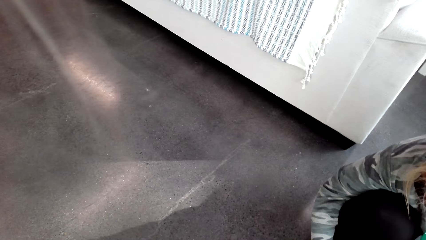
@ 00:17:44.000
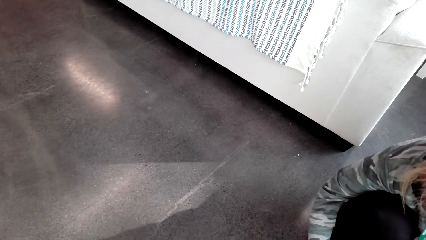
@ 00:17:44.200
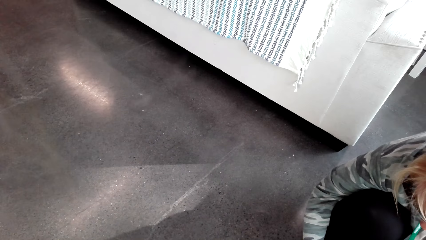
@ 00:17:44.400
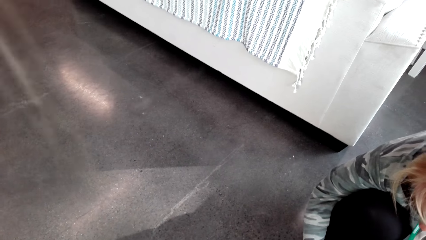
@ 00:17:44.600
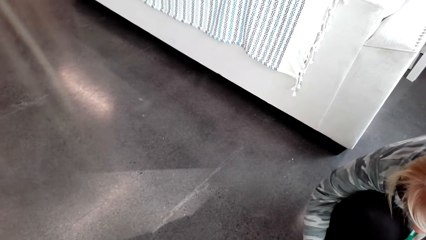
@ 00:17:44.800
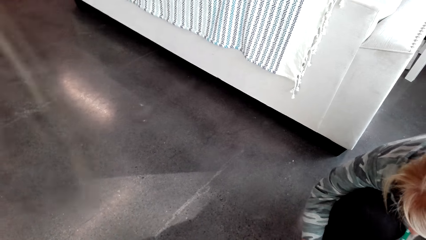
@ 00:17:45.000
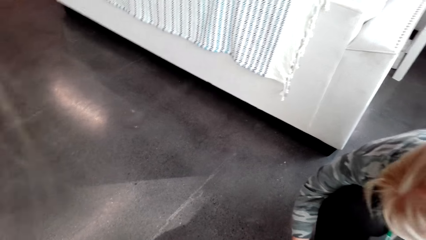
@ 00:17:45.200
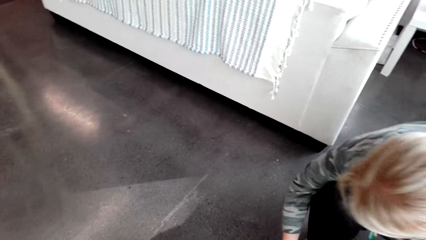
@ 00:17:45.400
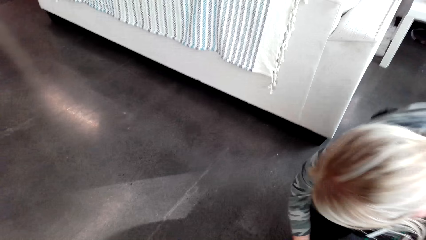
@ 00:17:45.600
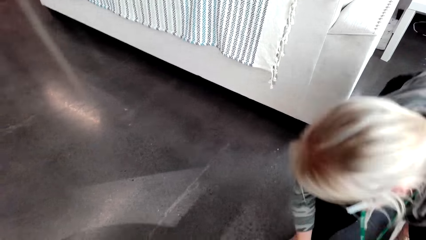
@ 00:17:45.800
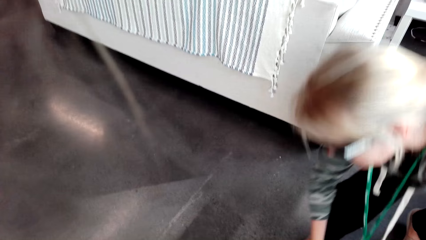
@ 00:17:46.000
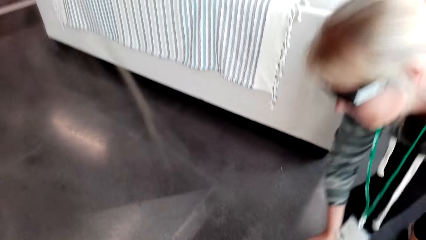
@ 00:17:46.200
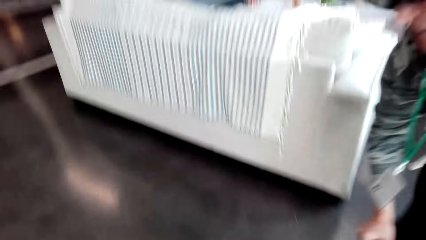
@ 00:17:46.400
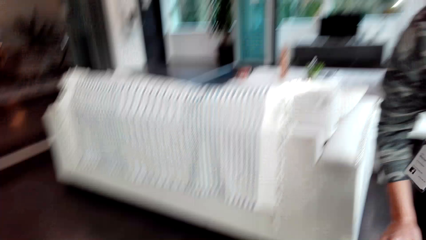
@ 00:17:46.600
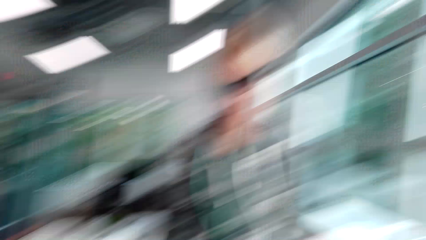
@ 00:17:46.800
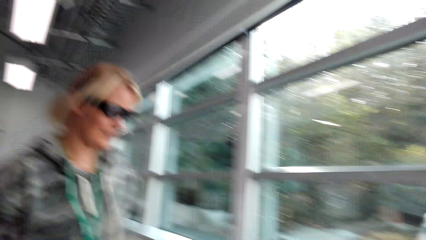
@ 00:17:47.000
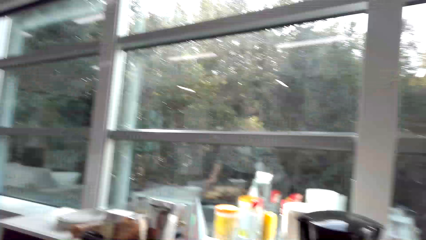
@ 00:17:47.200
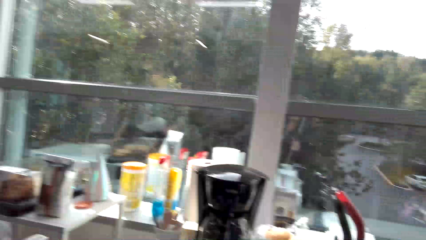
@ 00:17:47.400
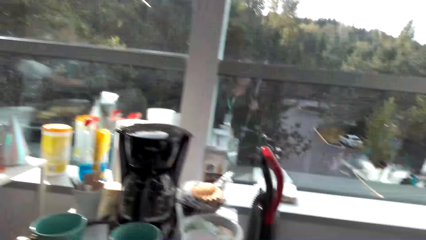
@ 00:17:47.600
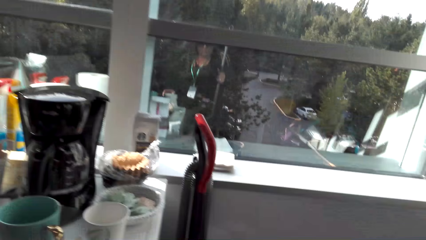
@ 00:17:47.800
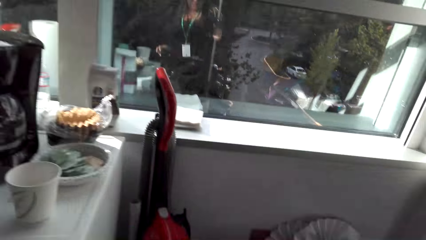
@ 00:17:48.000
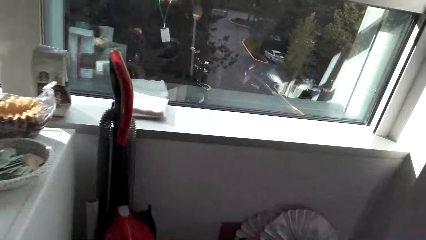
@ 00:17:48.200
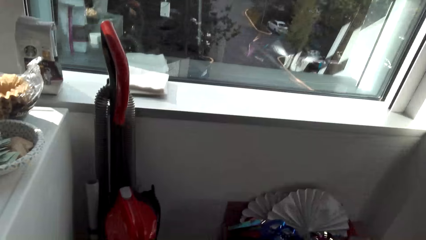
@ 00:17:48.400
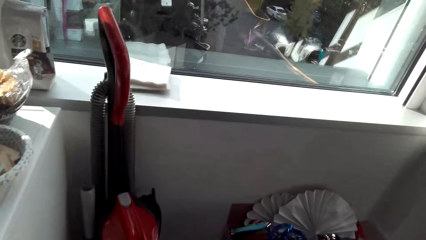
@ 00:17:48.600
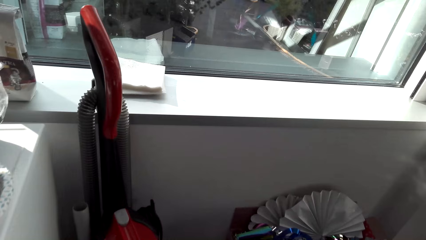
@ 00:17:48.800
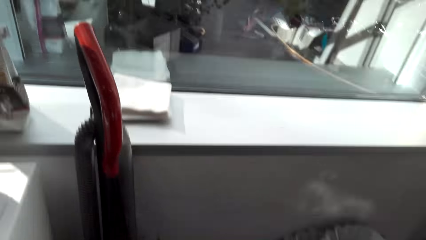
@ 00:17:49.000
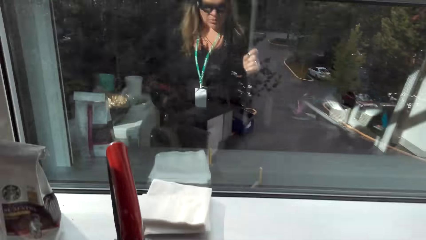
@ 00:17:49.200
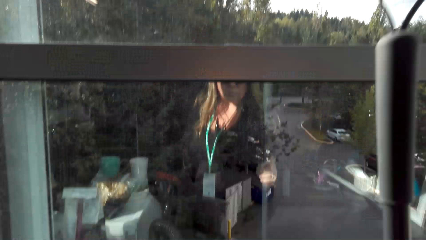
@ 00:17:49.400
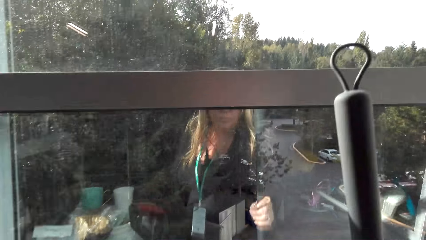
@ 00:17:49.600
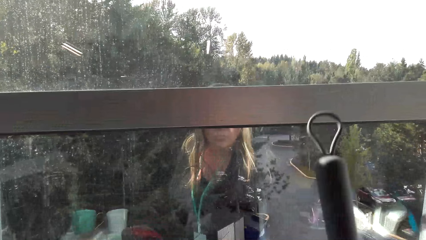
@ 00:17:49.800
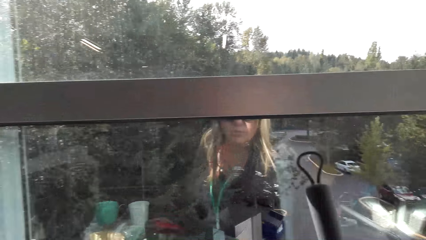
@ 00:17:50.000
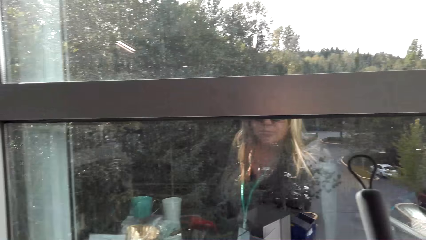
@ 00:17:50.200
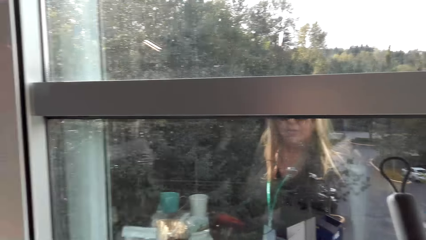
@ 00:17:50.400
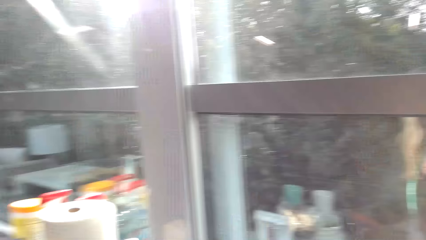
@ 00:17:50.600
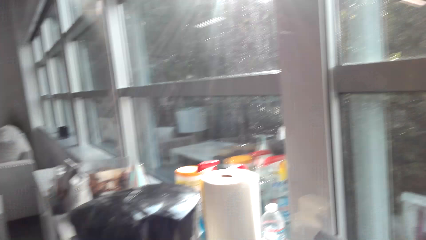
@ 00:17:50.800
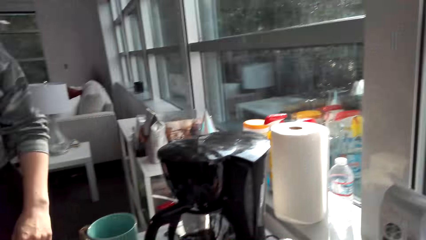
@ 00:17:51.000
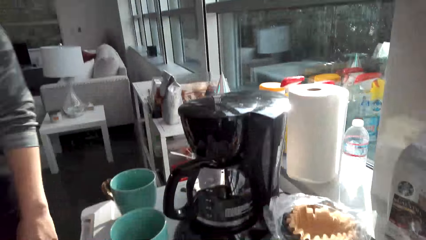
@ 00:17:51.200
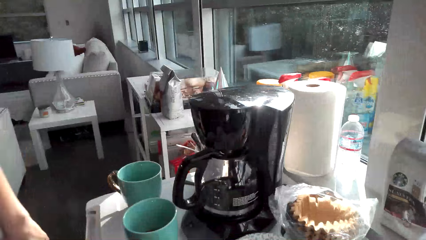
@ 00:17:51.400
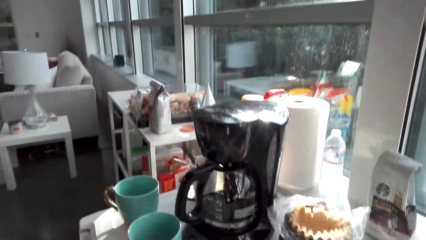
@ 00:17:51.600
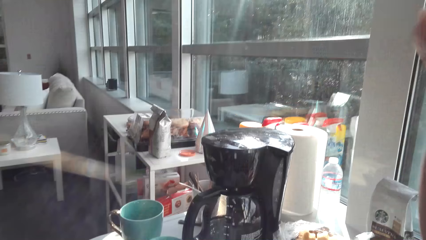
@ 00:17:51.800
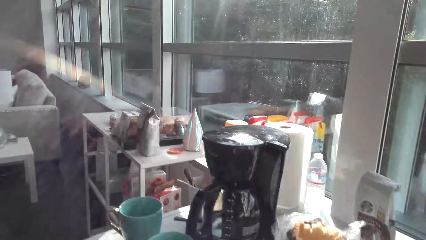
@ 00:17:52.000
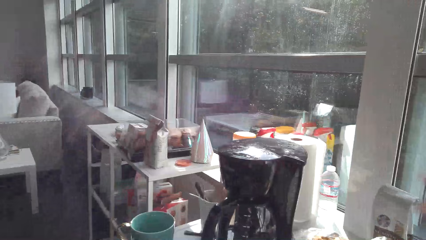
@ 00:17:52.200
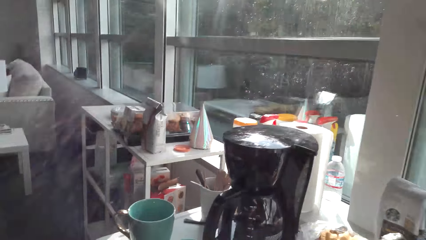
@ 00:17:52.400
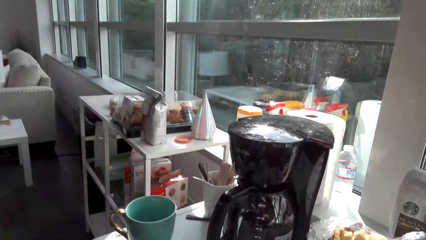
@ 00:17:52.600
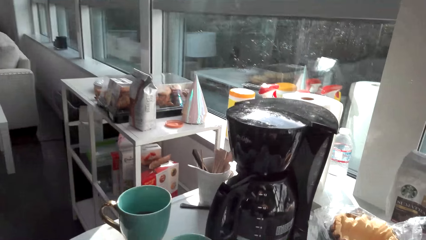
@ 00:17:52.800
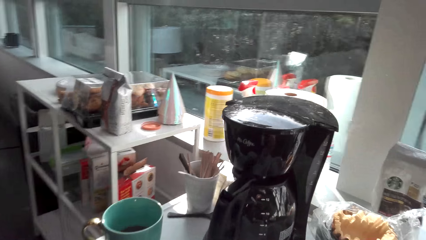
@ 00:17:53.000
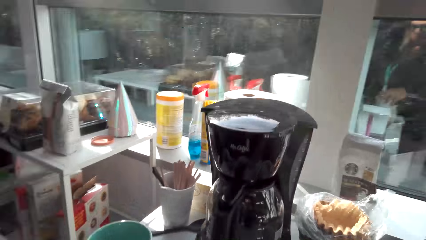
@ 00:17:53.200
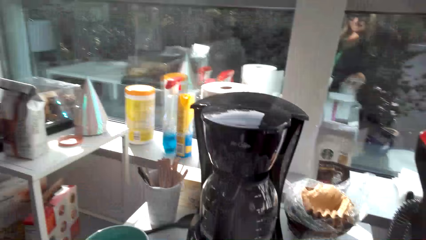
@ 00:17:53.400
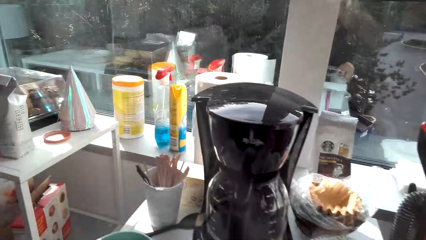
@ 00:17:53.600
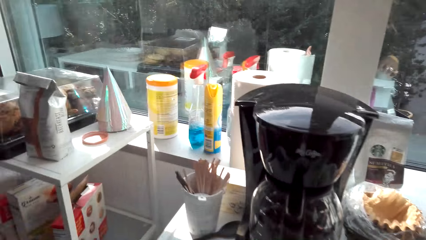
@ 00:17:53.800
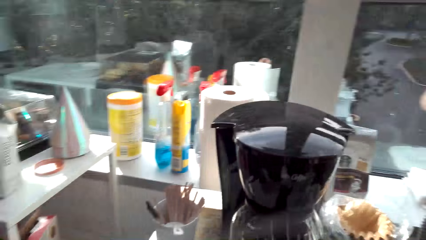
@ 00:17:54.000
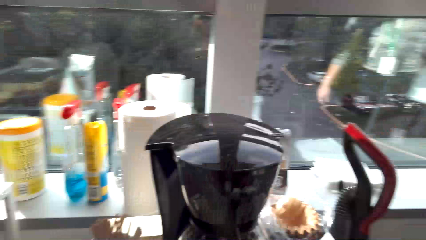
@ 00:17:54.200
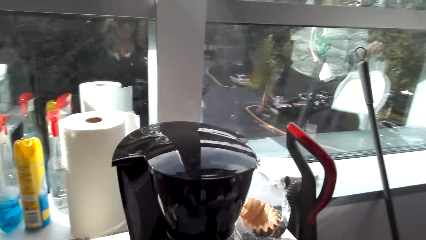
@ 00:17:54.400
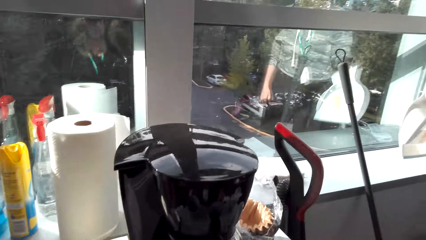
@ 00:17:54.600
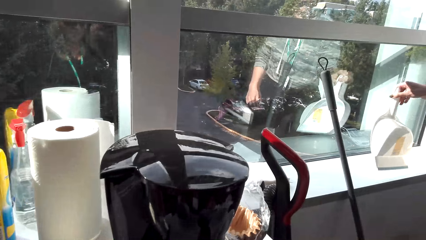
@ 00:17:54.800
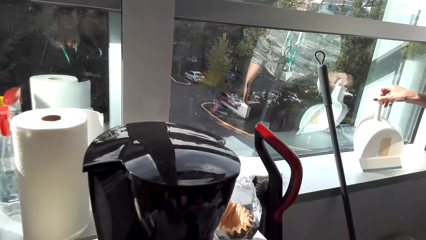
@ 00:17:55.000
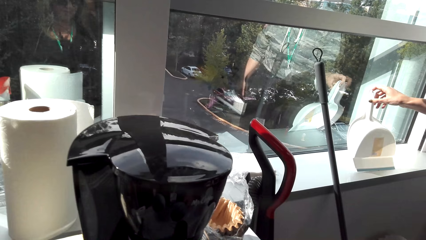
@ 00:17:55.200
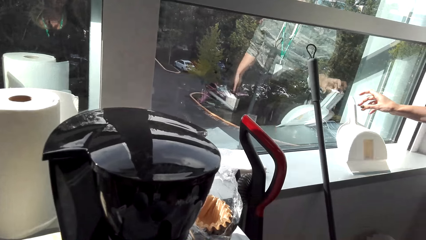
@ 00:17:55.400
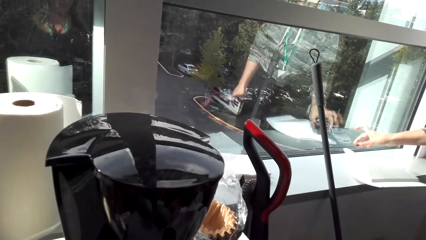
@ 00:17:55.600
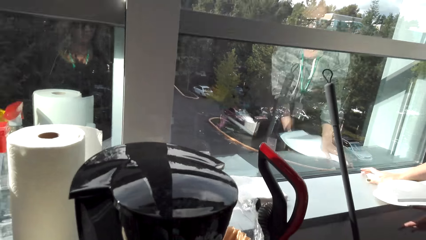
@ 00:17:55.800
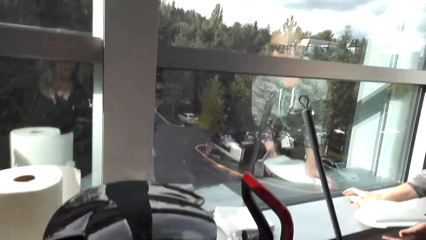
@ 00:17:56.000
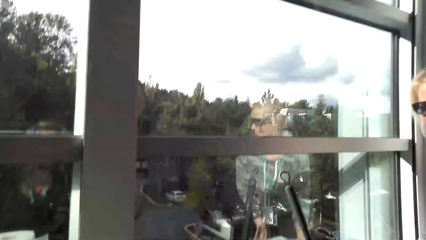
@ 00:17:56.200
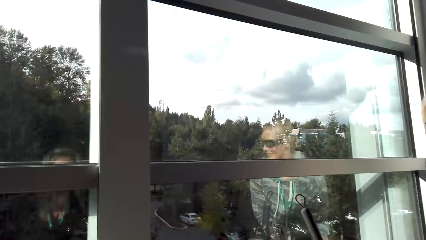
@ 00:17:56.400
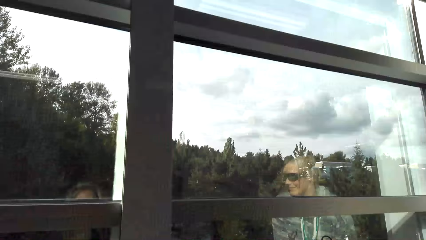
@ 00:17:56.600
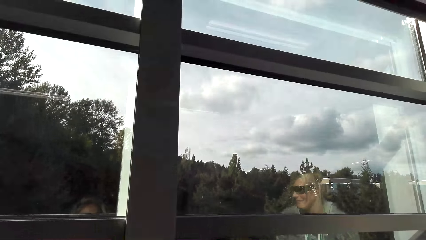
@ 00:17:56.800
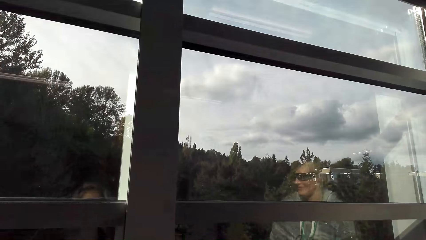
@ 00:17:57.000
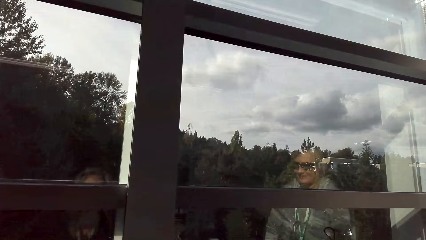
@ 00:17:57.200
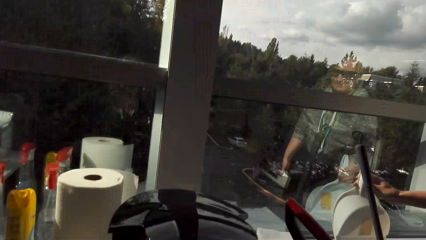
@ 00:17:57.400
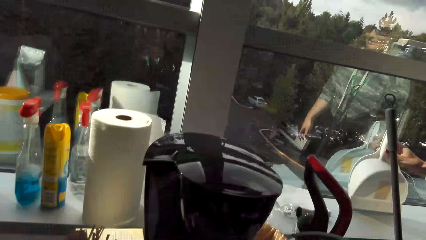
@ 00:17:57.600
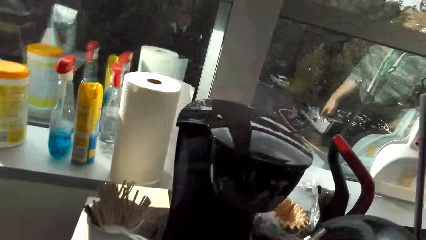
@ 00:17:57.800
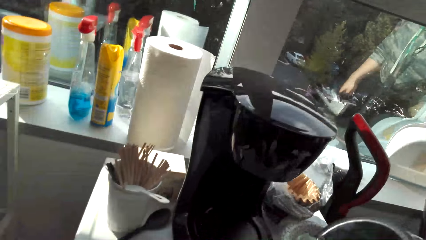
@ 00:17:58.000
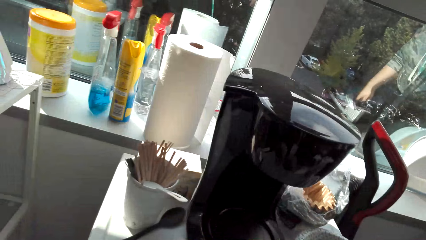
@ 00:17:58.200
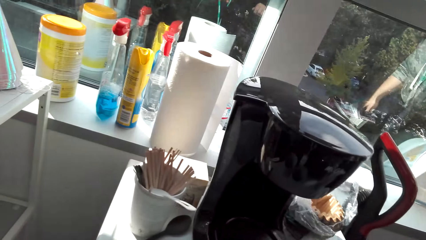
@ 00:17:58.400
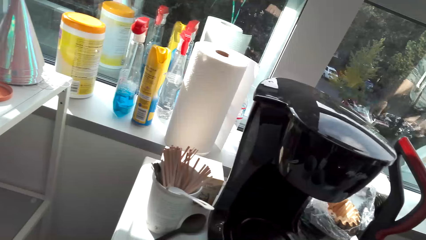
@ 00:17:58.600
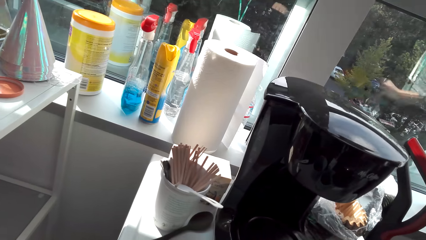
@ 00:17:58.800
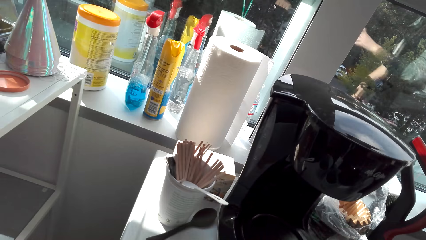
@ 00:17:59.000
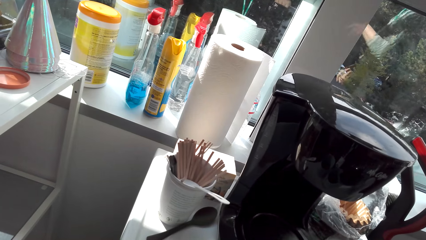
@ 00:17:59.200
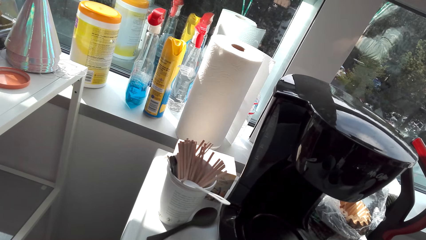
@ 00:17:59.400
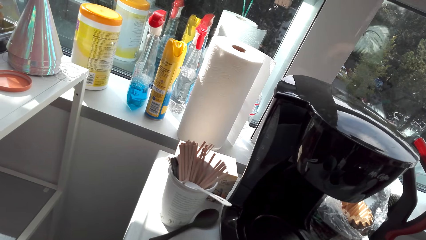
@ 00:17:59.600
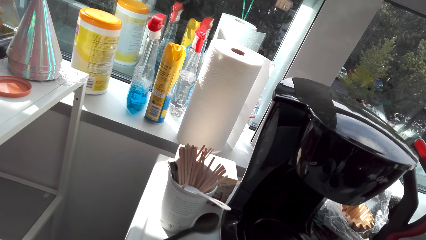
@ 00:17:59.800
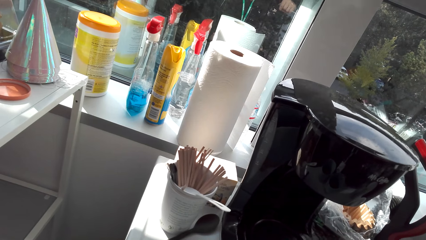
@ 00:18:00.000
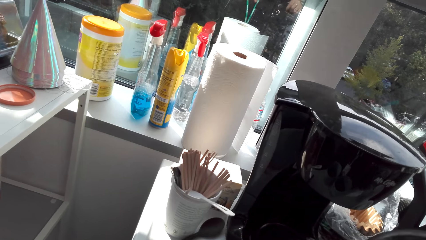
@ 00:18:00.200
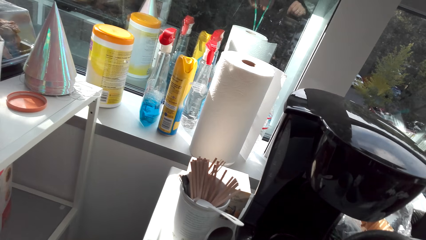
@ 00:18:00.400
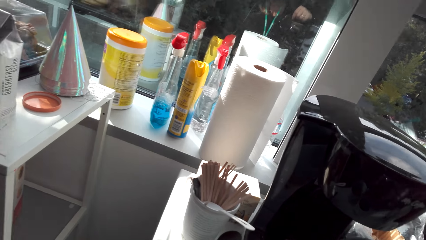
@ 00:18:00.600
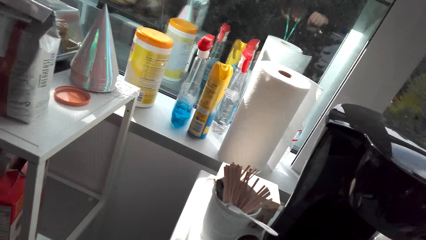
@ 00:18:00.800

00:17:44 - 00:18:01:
The camera wearer walks around. They look around. They drop the broom. A lady drops a dust pan on the inner window sill. The camera wearer fills the cup with coffee. They look around. The lady drops the dust pan. The lady walks around.
